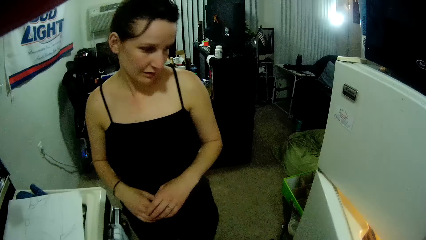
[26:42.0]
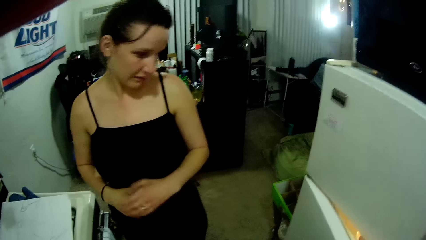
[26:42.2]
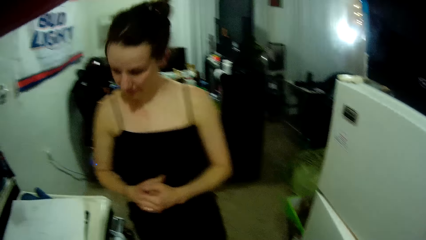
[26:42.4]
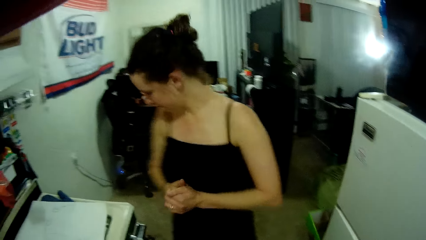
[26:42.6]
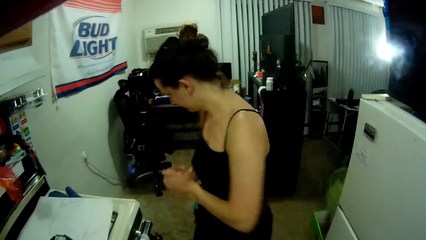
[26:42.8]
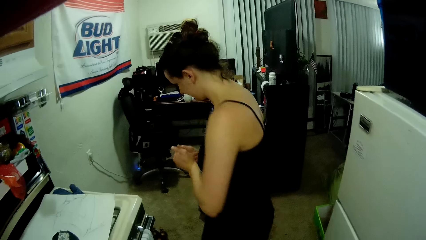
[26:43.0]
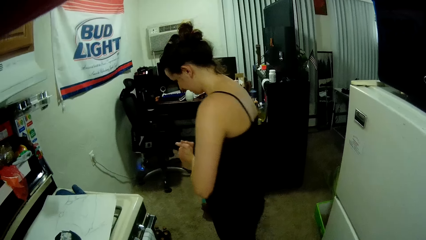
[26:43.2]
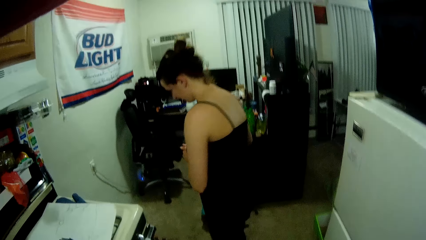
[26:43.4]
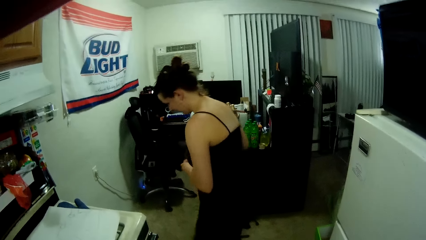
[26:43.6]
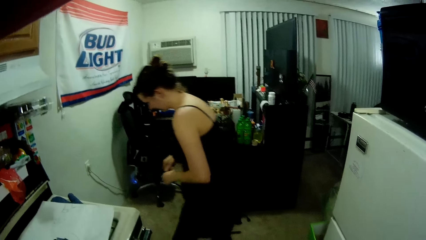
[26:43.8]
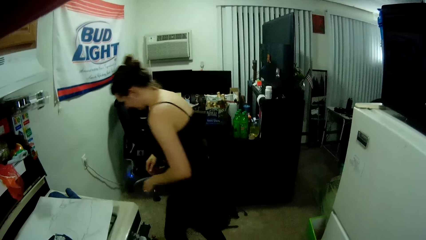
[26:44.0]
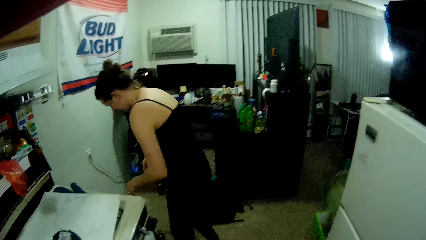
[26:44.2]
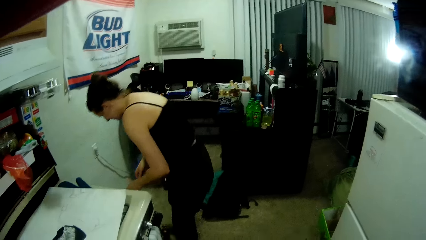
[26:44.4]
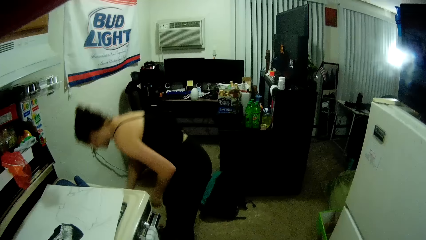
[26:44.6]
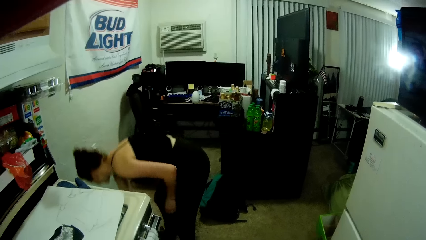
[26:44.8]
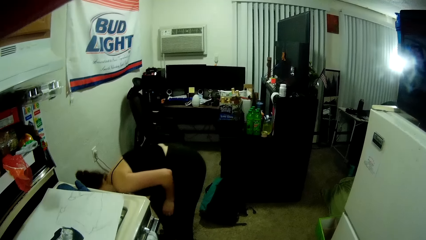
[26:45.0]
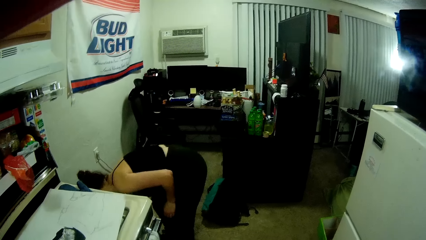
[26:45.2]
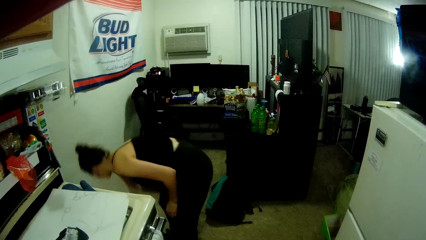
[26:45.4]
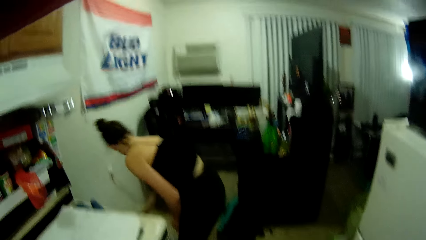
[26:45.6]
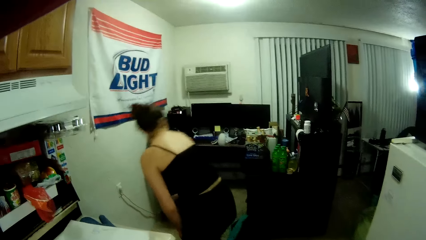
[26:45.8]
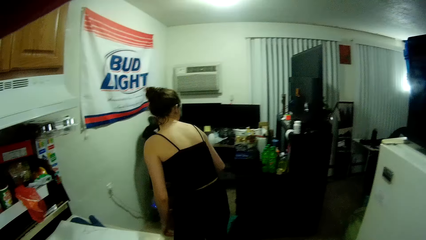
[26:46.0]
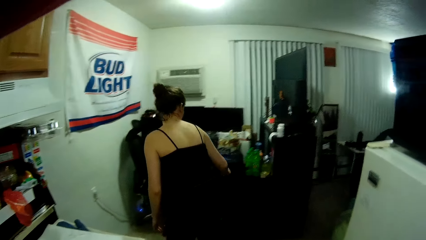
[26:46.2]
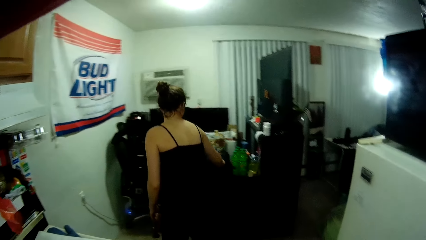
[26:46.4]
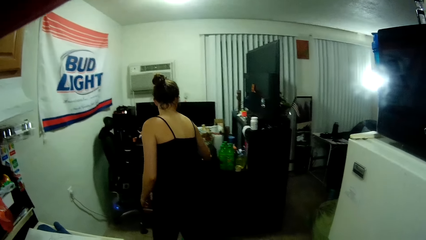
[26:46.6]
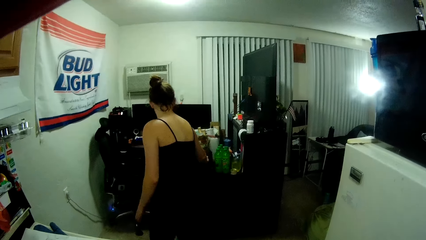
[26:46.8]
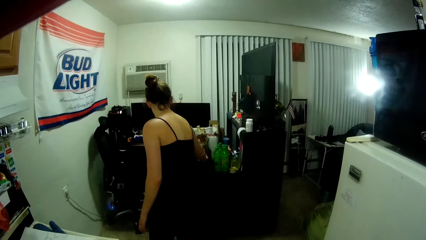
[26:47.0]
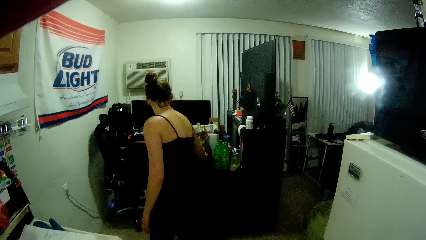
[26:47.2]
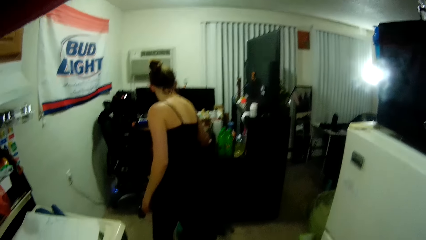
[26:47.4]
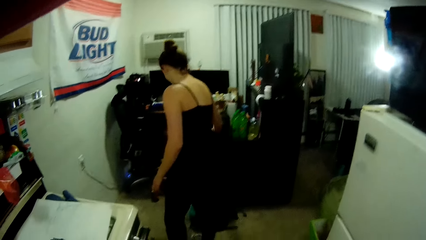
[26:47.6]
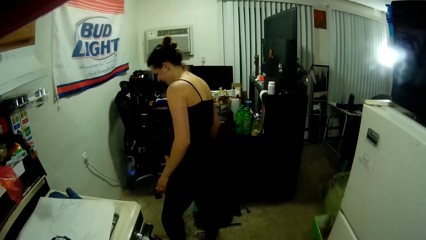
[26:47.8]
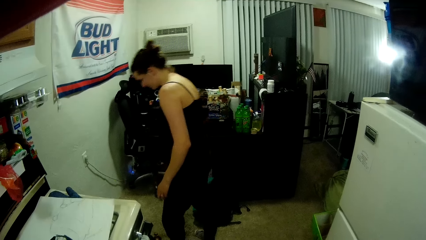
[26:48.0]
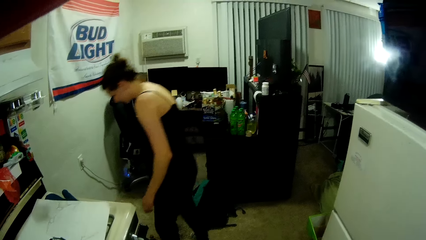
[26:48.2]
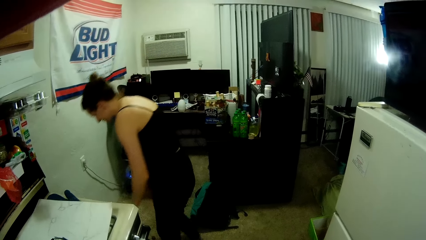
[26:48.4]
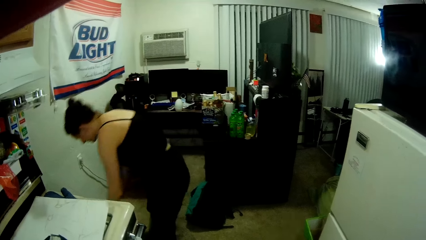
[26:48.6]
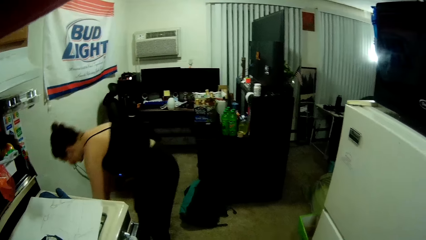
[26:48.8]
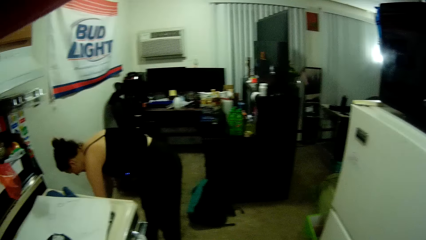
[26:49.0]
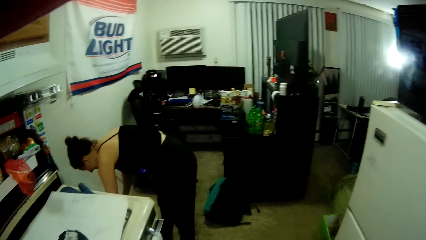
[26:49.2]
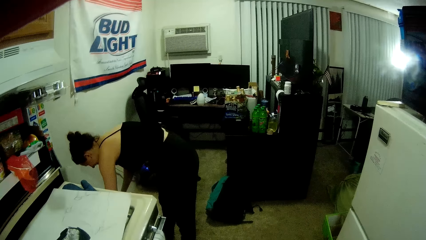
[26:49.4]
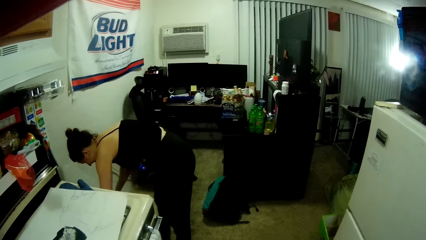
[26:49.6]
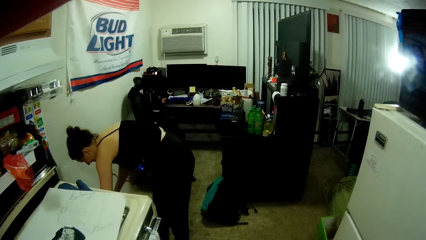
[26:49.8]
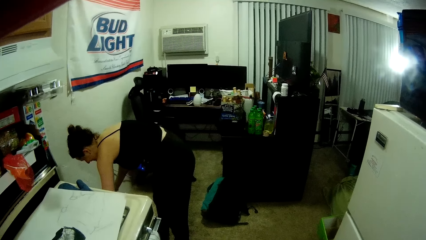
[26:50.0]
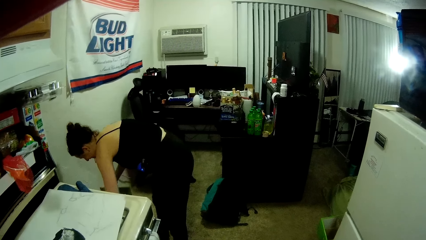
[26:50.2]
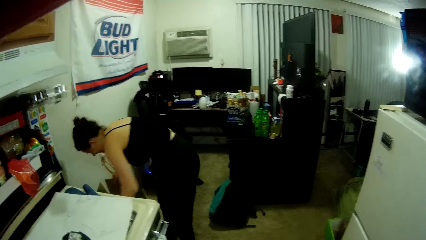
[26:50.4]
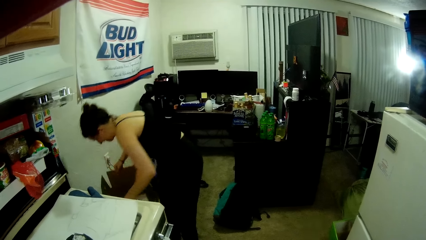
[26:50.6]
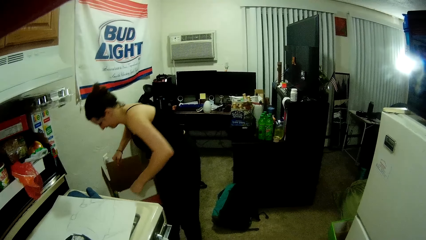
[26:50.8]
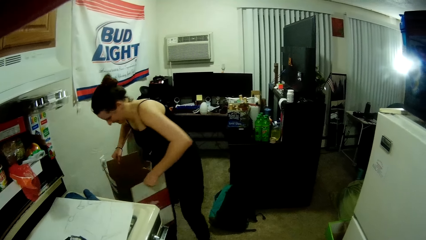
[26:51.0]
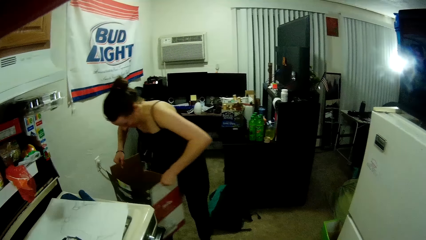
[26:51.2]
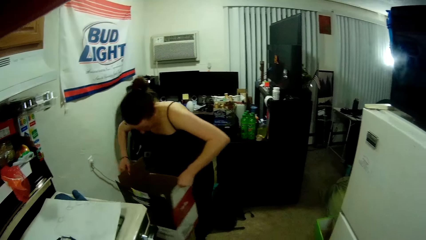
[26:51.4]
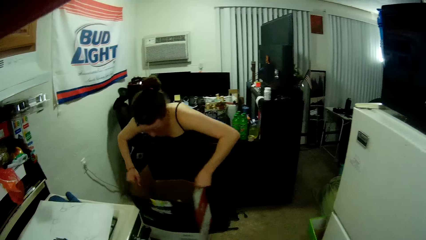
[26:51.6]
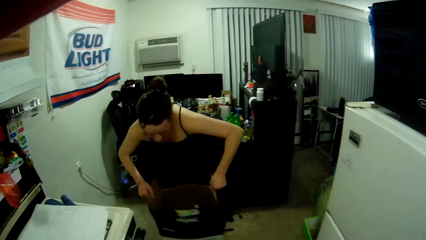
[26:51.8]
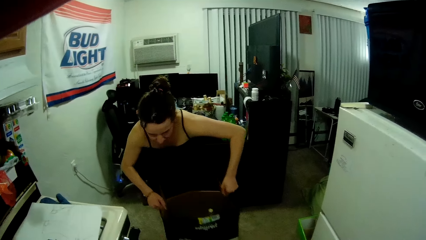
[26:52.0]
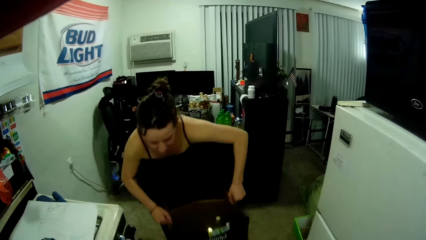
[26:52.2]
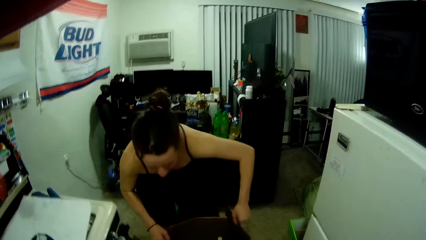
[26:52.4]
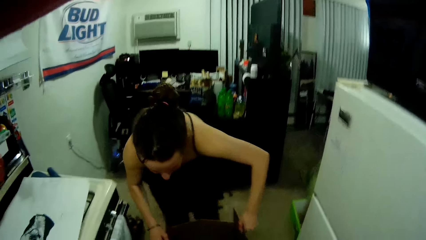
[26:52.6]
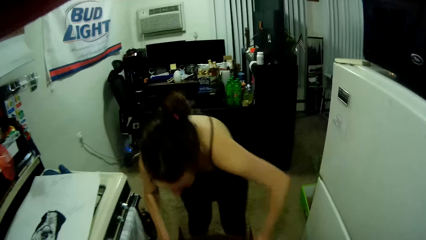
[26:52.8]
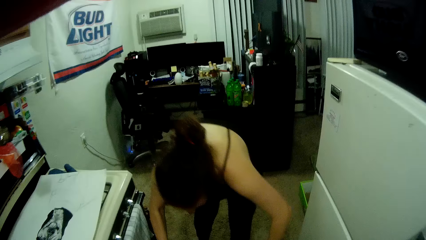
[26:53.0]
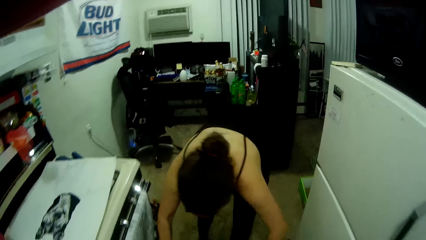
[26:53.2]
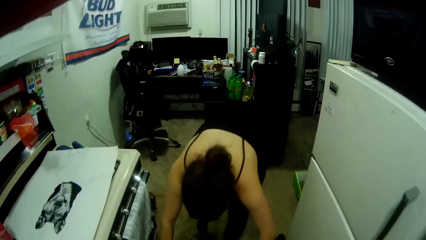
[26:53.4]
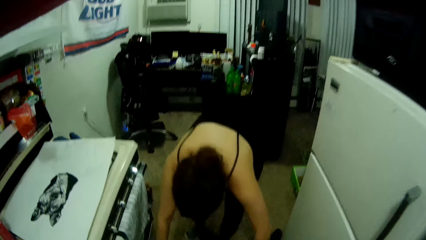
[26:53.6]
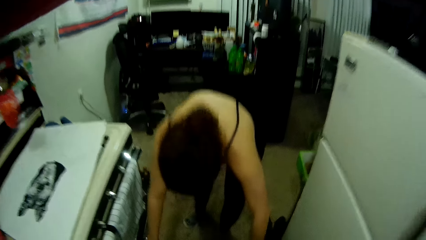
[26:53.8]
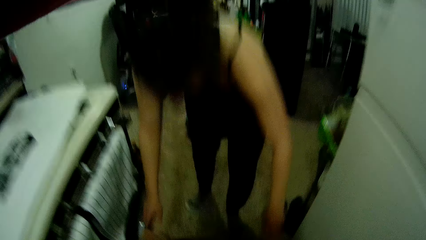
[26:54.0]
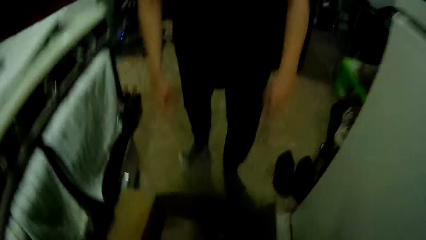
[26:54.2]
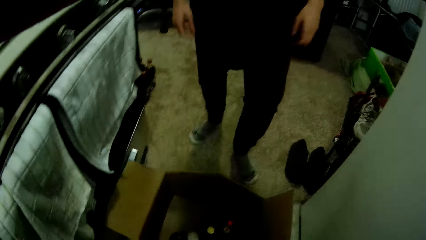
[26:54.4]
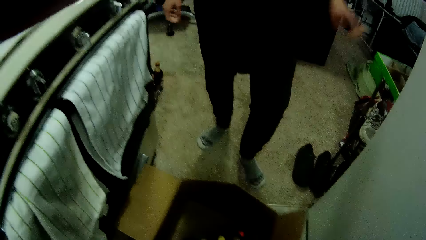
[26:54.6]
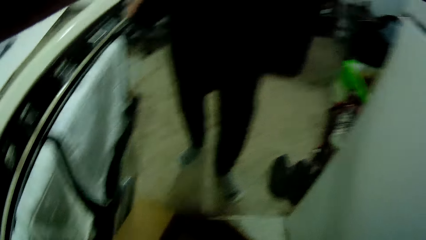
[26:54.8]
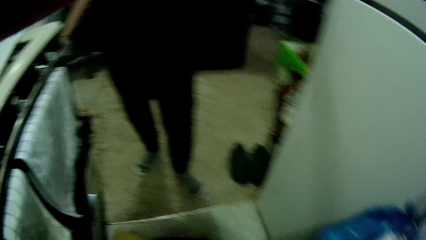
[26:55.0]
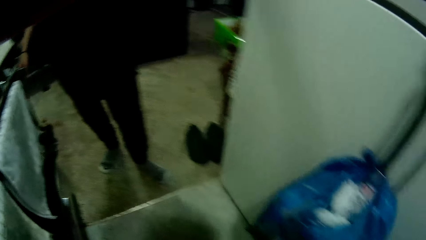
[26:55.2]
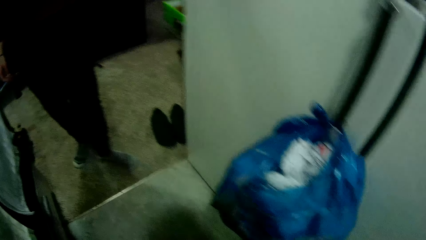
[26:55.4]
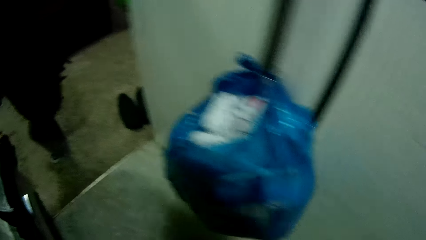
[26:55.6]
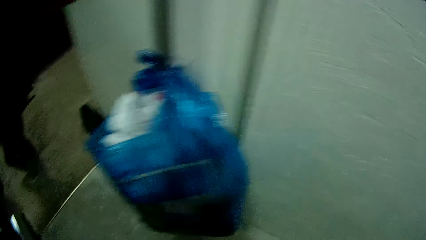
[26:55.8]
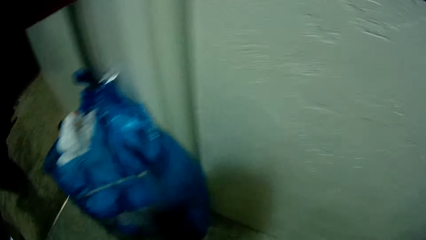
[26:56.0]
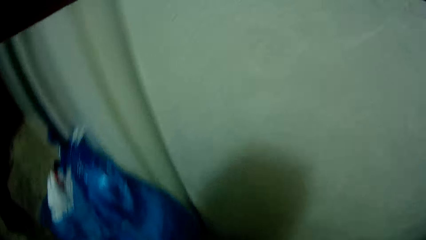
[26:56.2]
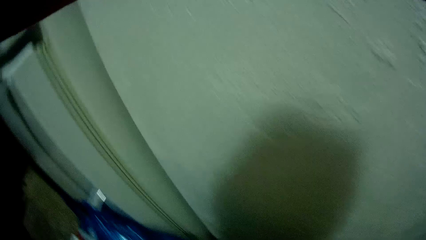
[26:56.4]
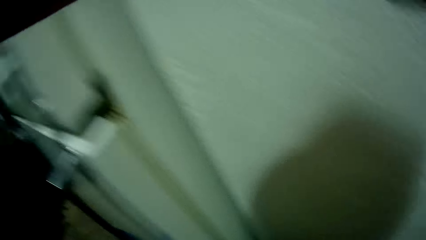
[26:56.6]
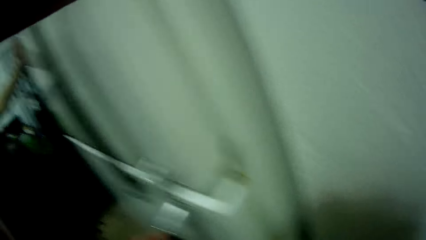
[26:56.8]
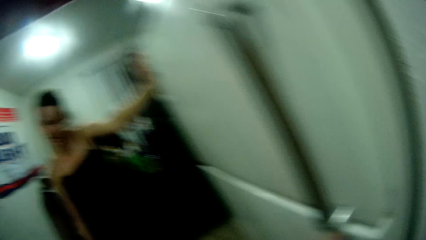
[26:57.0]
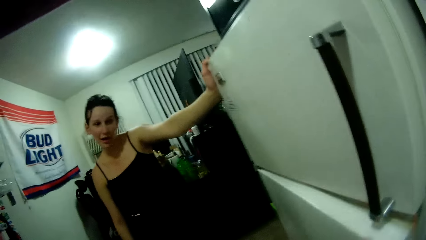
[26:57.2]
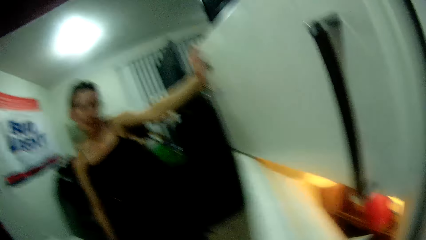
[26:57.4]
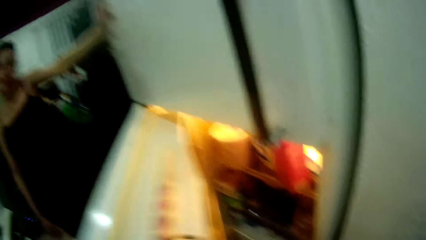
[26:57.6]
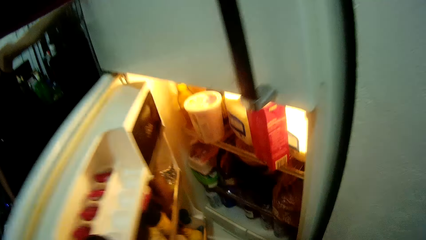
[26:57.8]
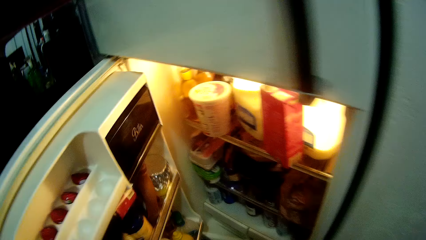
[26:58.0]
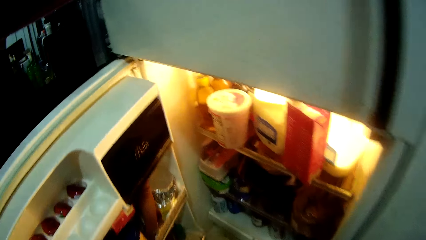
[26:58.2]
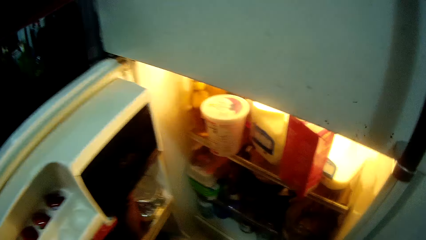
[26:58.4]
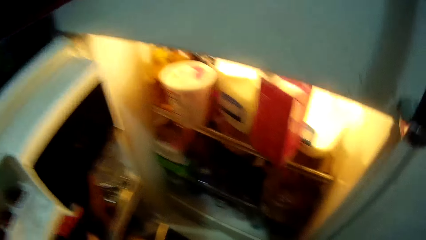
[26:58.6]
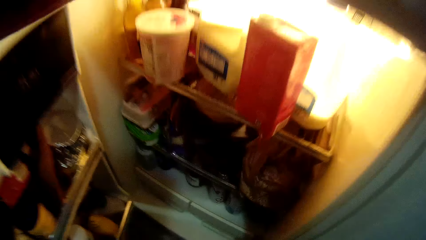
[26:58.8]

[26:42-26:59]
The camera wearer closes the fridge door. The woman moves a container from the floor to the table with her right hand. The woman picks up an object from a box and puts the object on a desk. The woman moves the carton box on the floor with both hands, carries a box and puts the box down. The camera wearer carries the box. He opens the fridge with his left hand.
